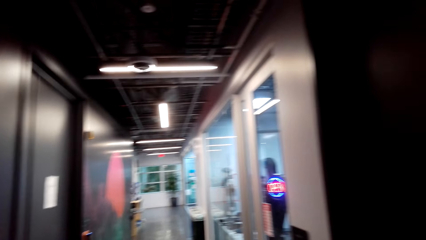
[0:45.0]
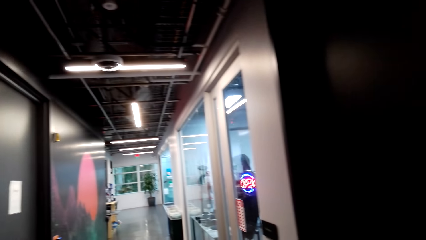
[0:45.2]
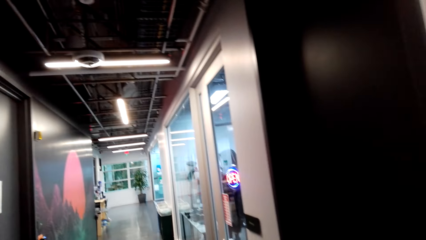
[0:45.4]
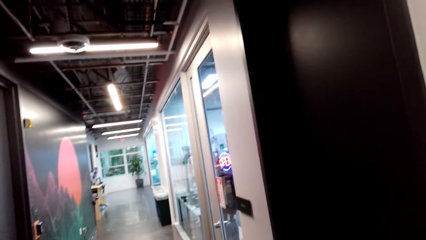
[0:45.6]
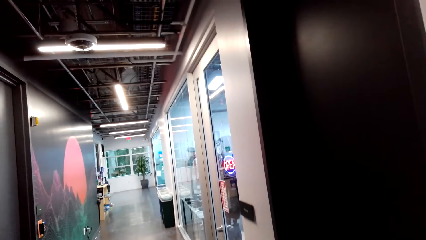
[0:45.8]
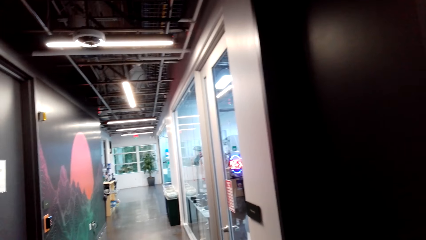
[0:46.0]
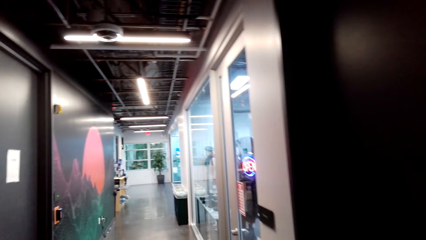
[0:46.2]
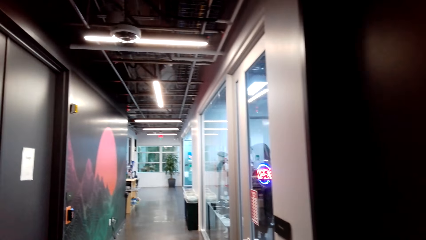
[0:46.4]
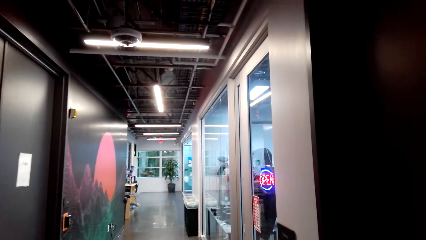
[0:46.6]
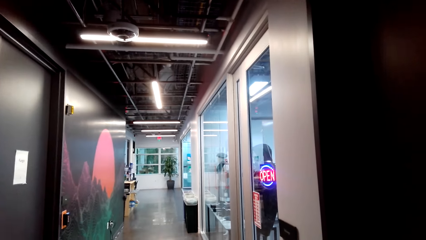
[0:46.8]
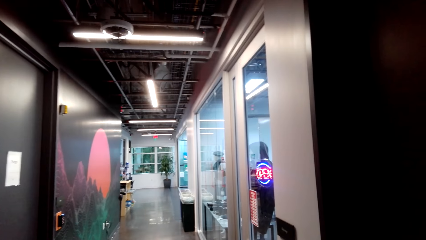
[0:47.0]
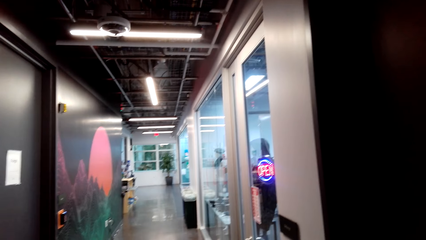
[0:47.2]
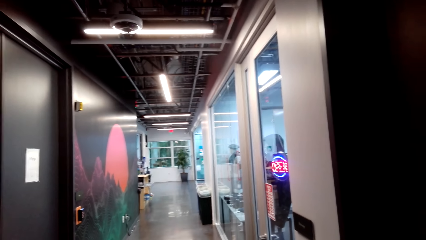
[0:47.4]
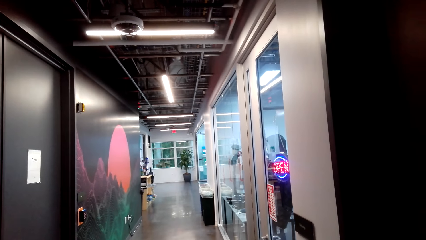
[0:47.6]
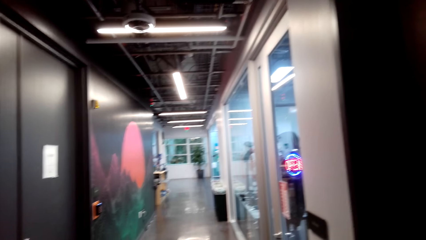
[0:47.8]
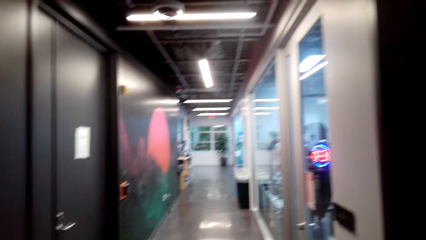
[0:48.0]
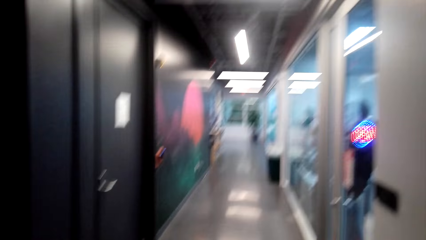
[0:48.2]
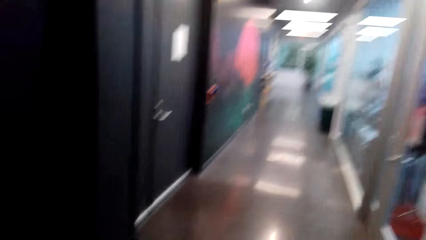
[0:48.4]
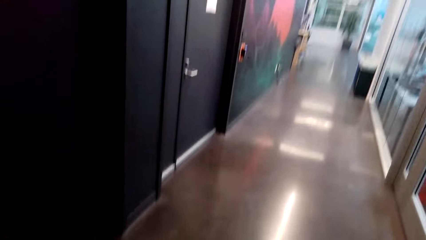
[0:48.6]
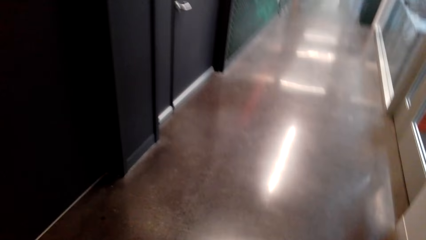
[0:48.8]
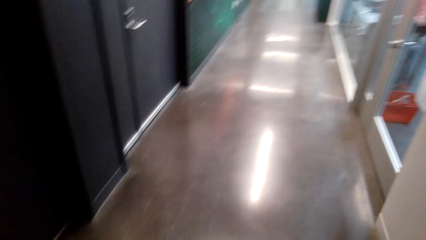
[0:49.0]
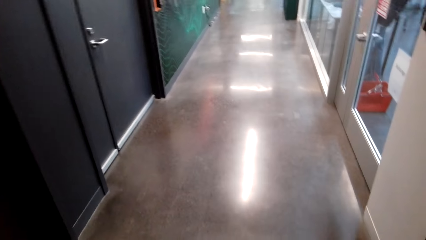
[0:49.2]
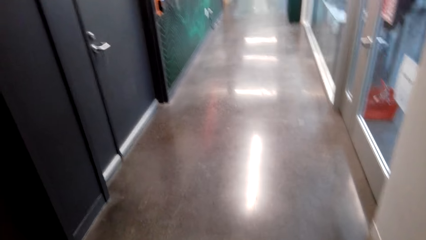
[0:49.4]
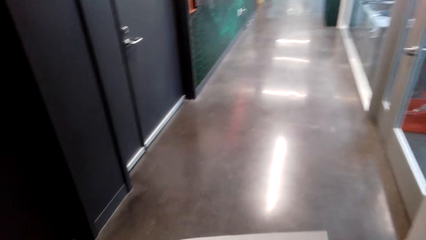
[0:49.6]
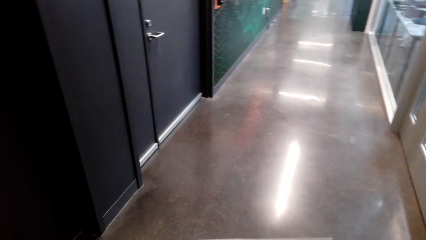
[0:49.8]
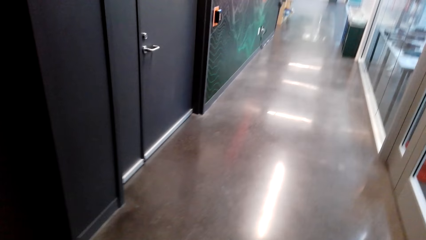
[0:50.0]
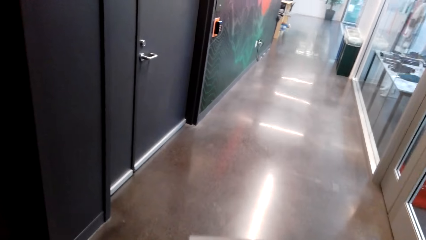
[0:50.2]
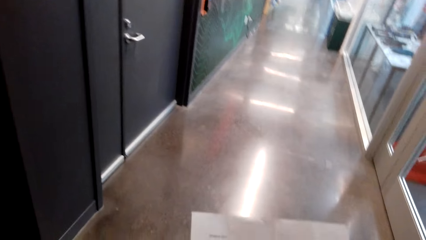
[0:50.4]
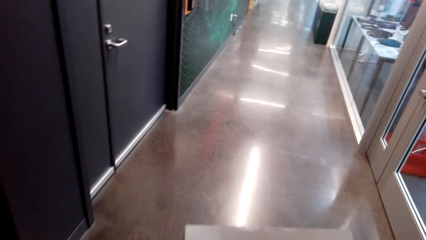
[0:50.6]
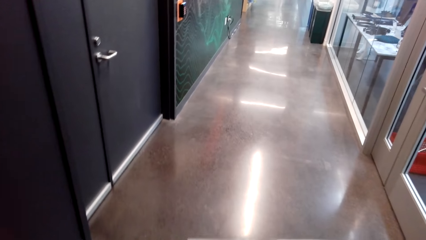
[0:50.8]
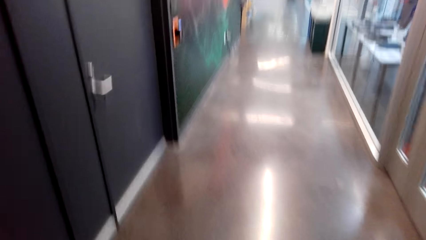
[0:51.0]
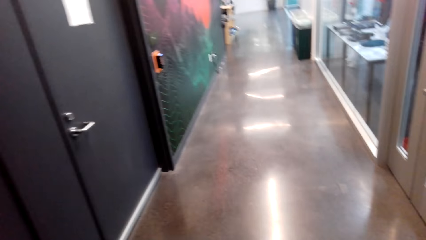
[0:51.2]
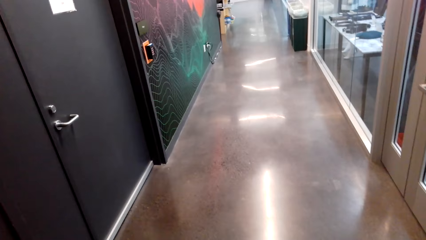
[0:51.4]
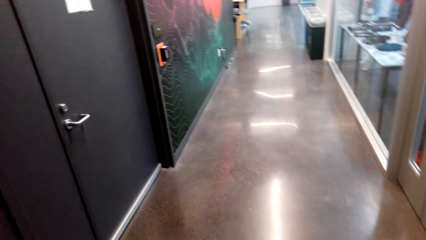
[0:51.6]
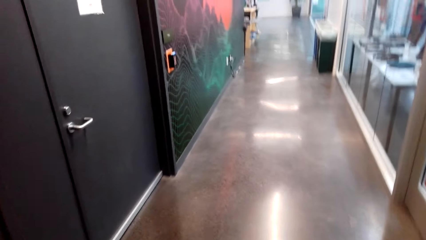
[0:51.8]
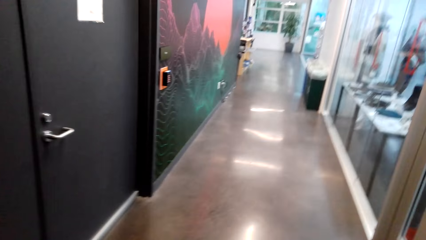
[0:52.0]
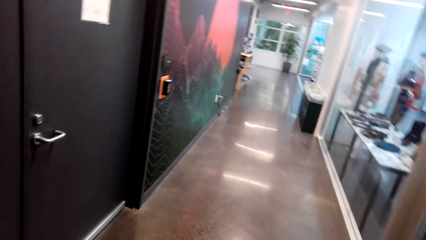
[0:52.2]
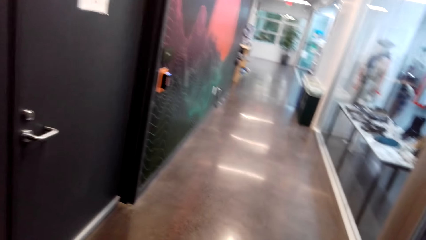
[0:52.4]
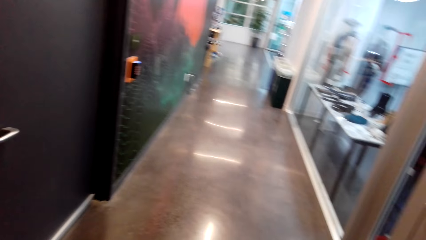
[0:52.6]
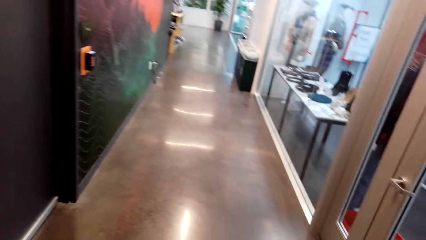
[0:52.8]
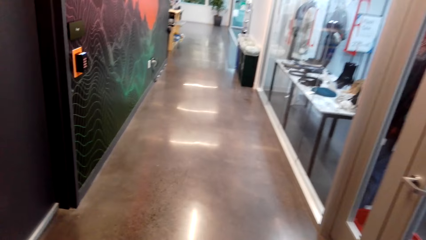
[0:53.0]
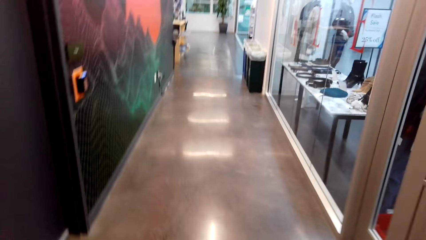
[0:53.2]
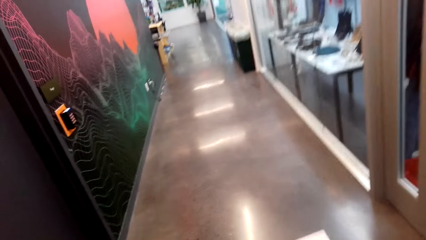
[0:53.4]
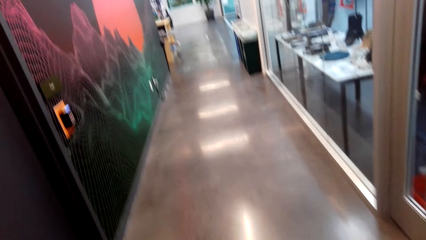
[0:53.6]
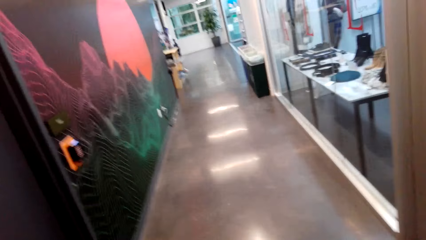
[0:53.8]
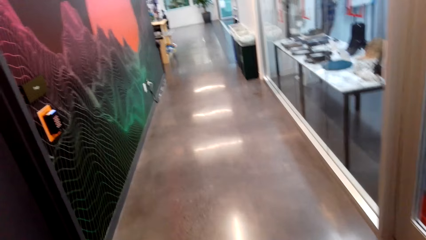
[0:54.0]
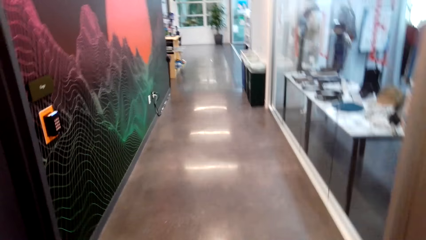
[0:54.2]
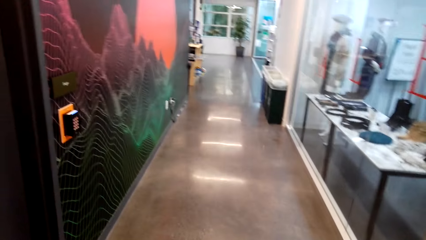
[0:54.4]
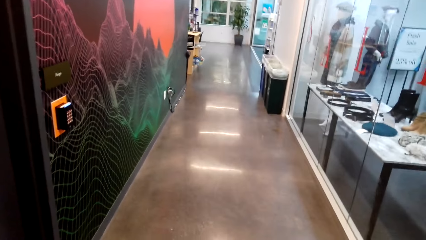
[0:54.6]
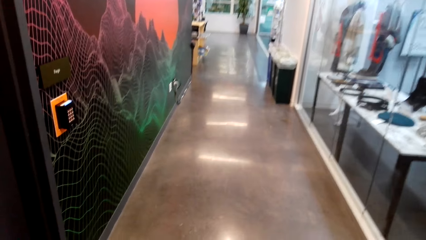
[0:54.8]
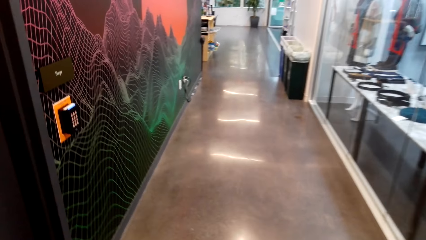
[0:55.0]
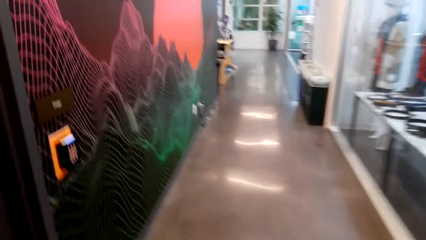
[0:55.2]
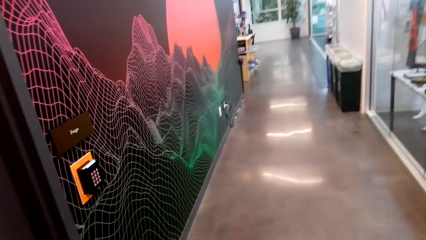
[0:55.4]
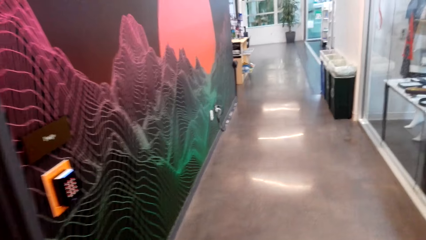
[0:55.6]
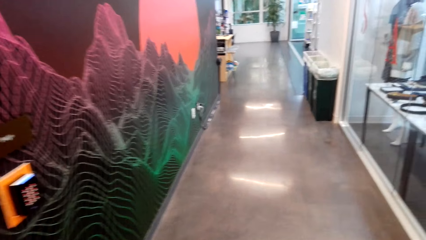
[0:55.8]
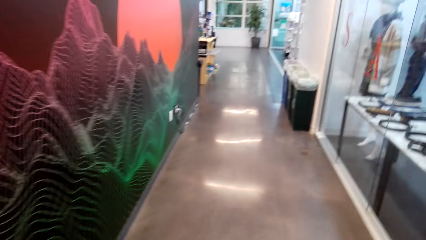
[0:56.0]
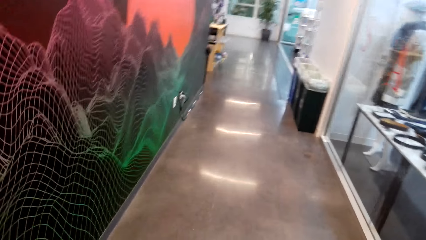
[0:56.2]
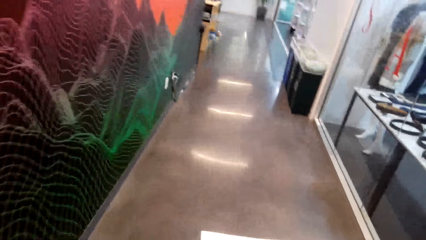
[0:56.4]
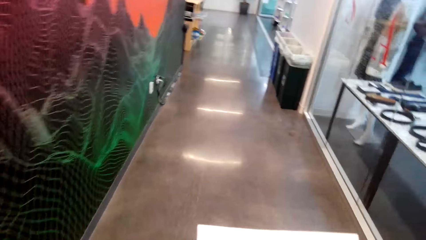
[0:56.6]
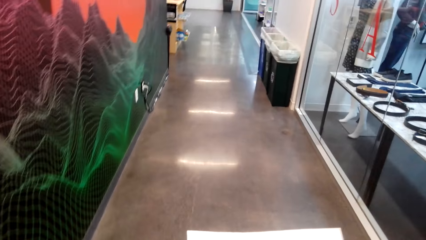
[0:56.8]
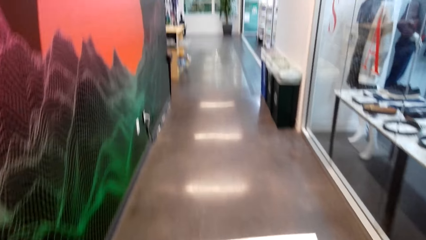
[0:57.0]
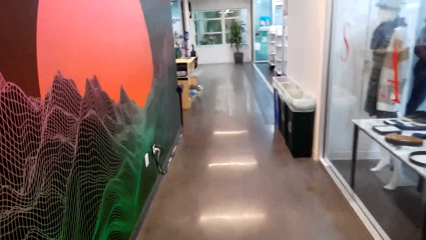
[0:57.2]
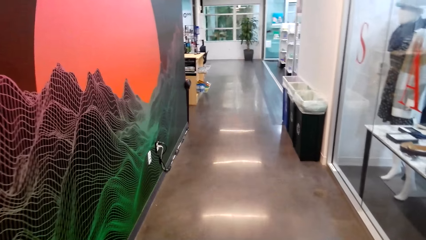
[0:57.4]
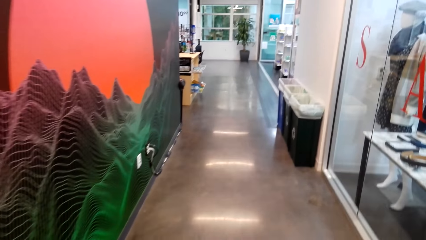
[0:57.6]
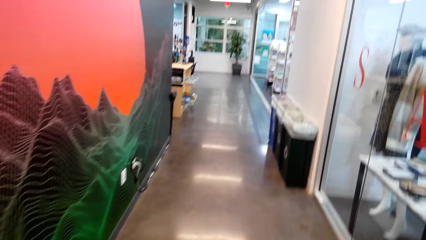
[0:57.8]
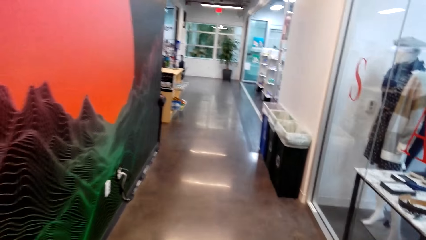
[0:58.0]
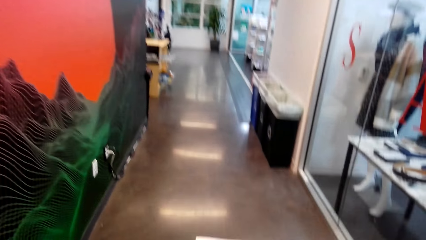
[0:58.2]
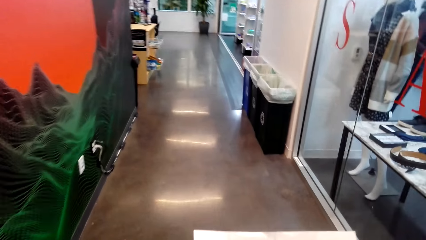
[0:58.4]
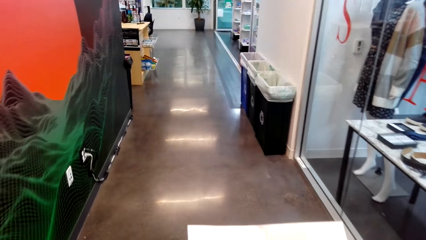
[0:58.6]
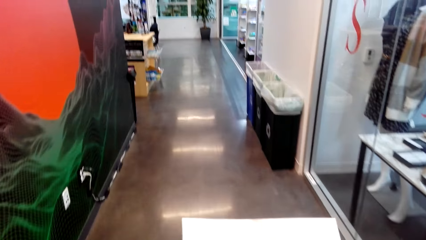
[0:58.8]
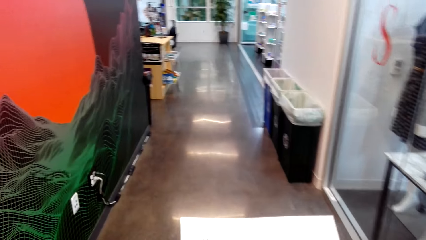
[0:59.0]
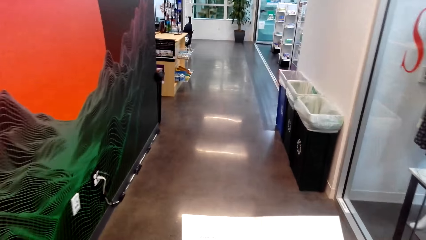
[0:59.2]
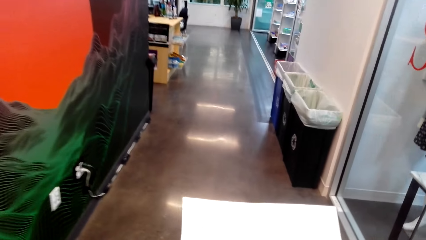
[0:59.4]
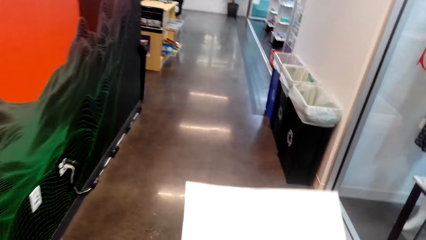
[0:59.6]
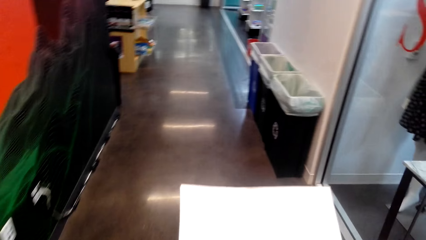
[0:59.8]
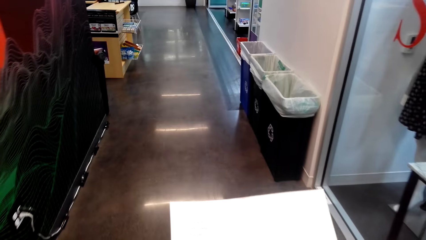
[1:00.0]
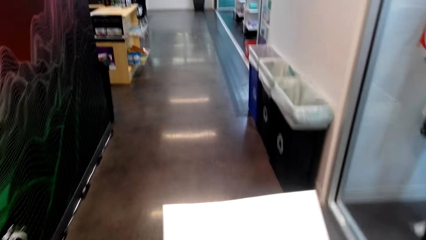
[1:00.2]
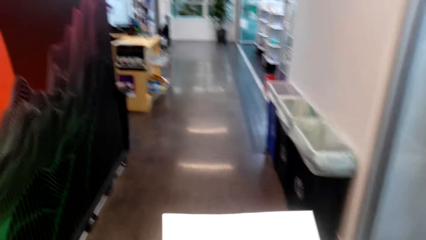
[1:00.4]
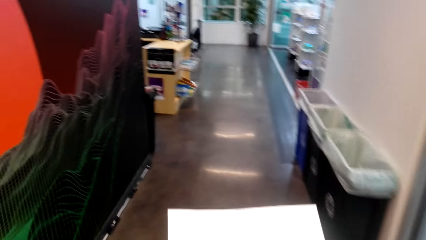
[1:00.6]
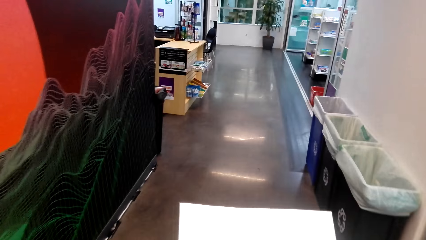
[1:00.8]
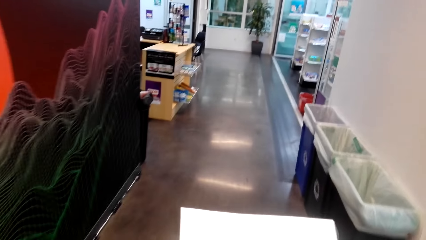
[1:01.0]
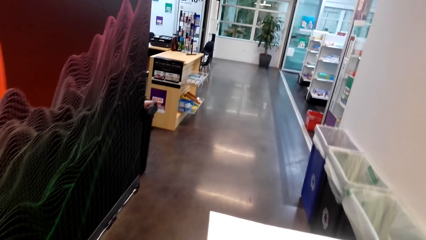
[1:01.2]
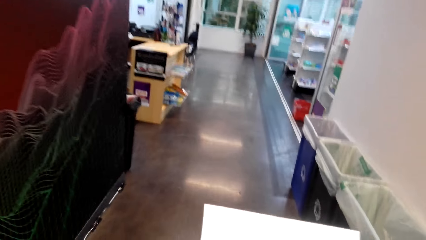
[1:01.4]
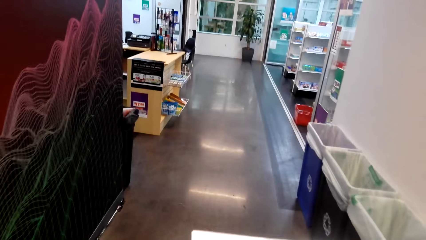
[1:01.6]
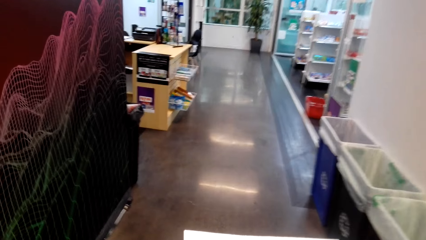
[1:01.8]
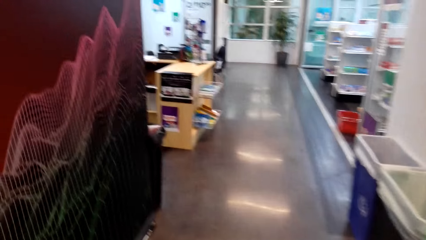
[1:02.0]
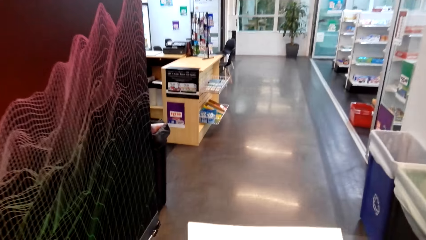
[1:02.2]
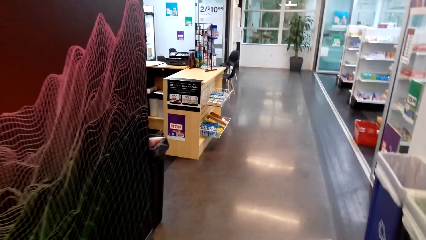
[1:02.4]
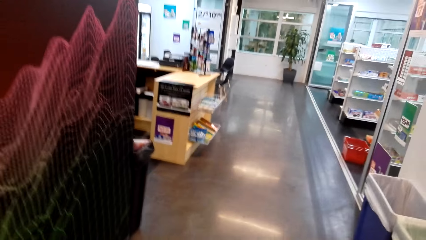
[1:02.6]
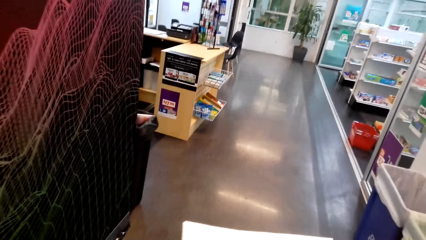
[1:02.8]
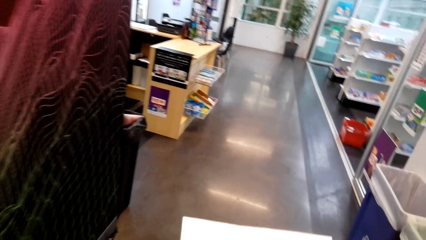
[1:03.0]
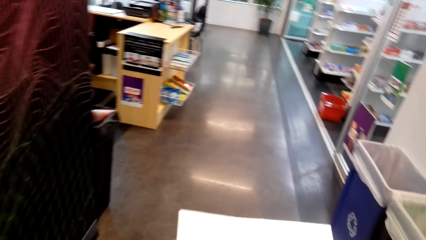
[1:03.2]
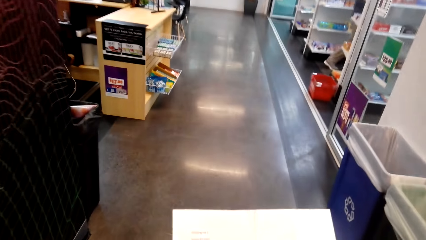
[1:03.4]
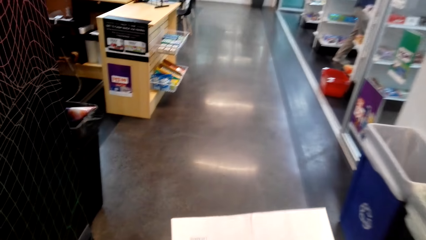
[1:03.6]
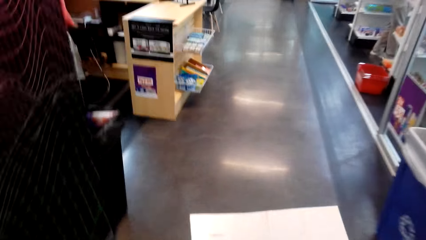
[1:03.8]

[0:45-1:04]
The camera wearer walks along the corridor. They view the paper in the hands.
